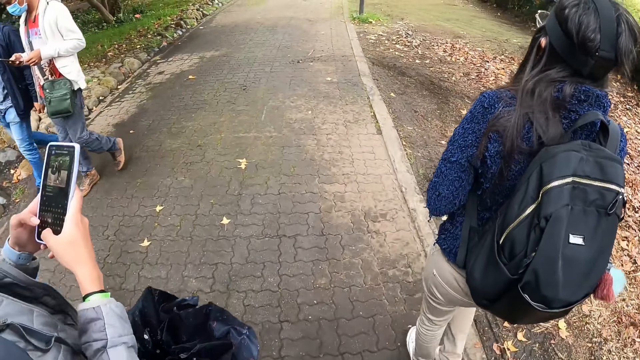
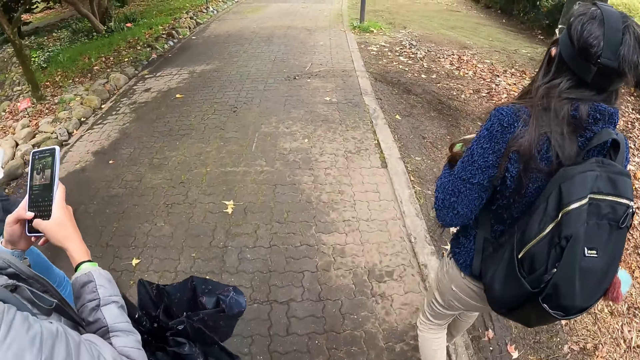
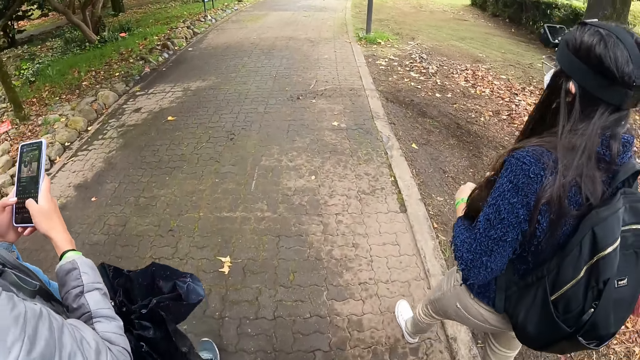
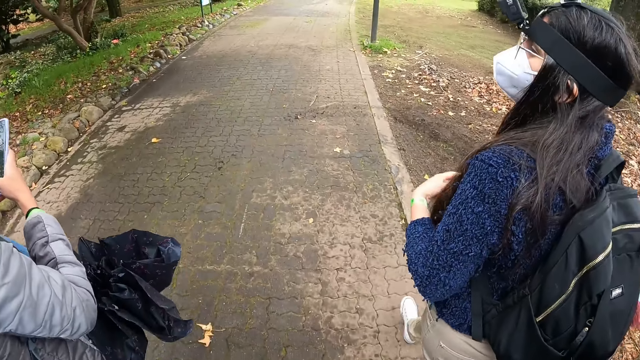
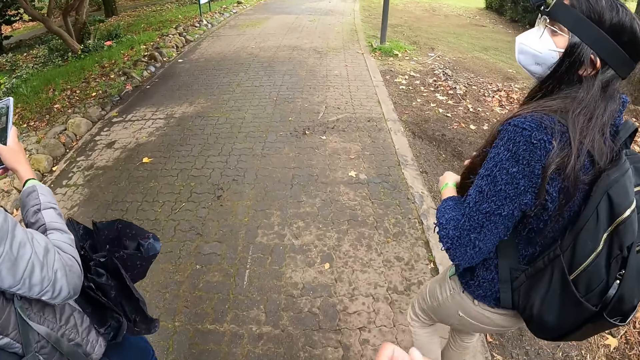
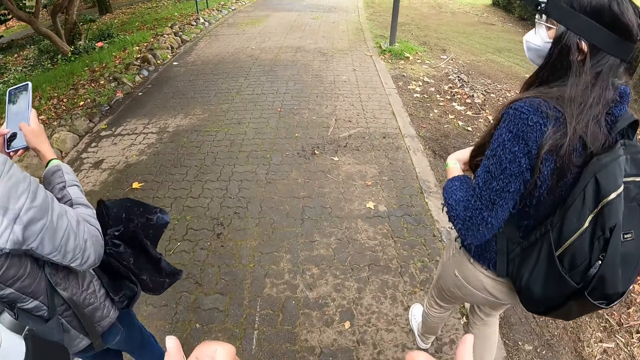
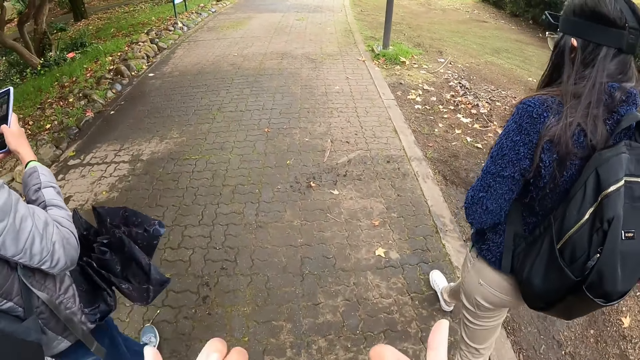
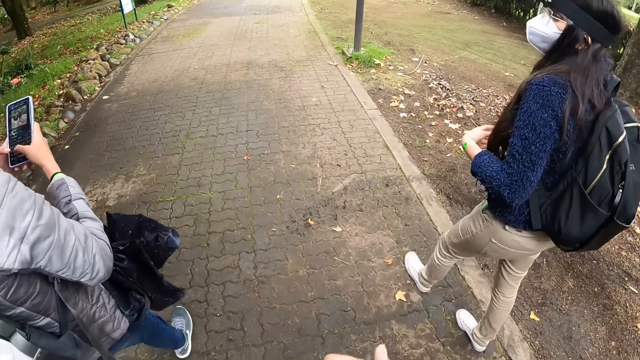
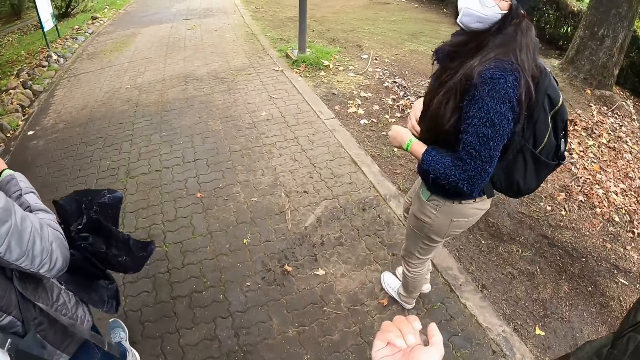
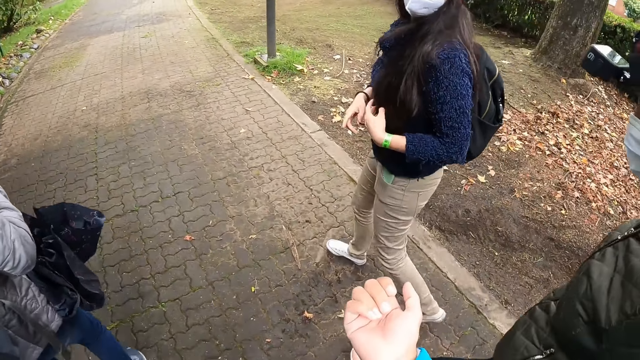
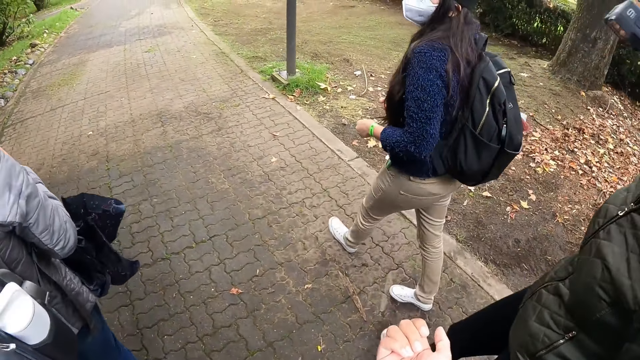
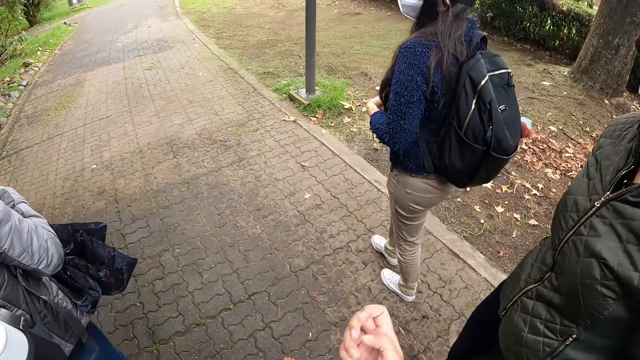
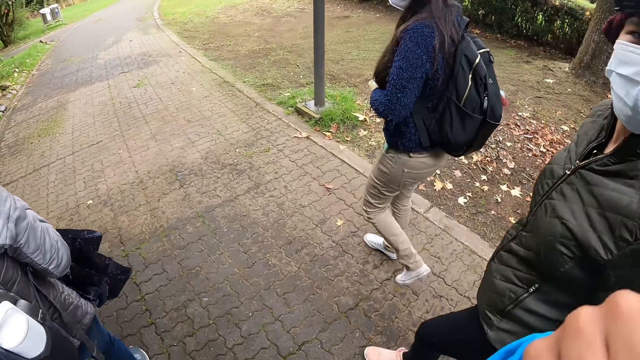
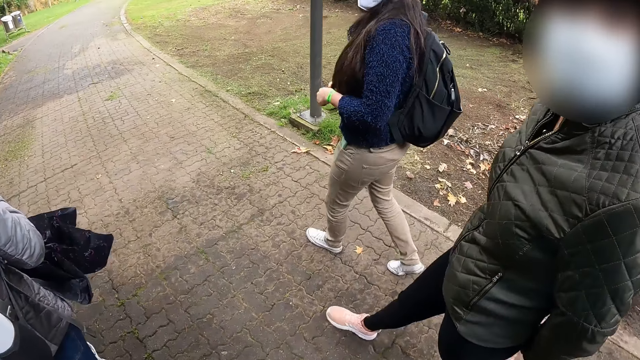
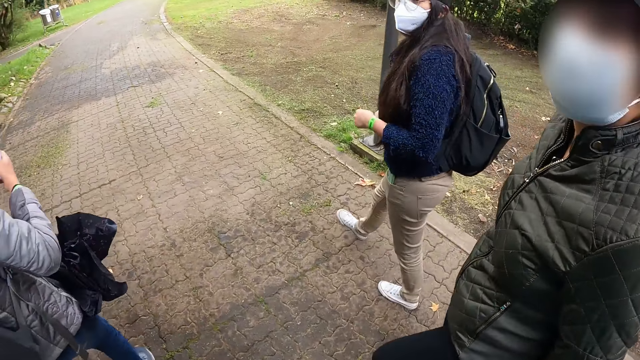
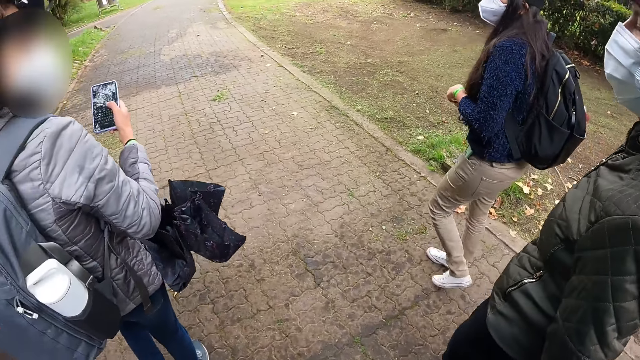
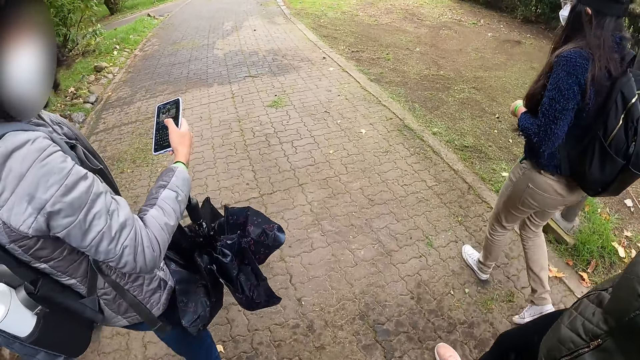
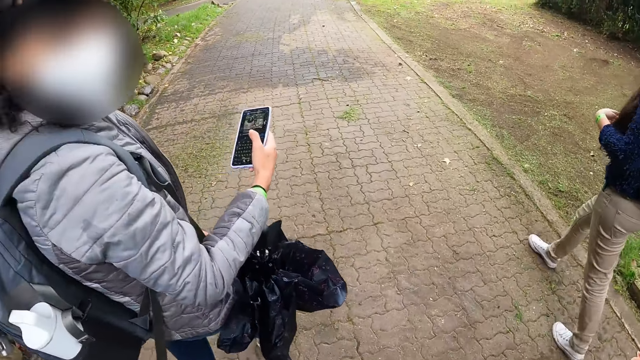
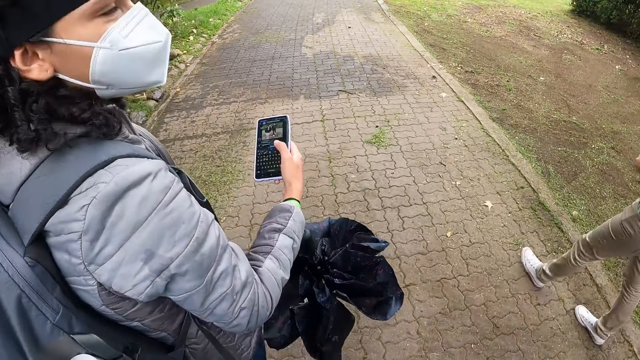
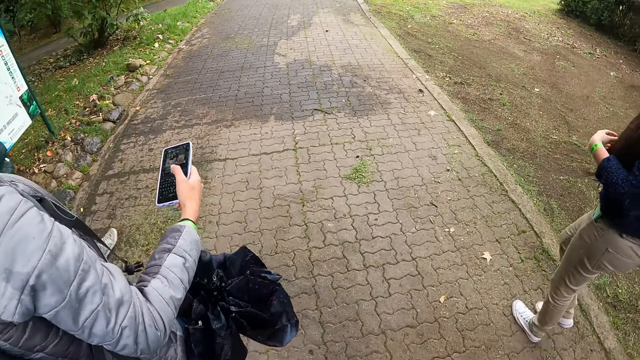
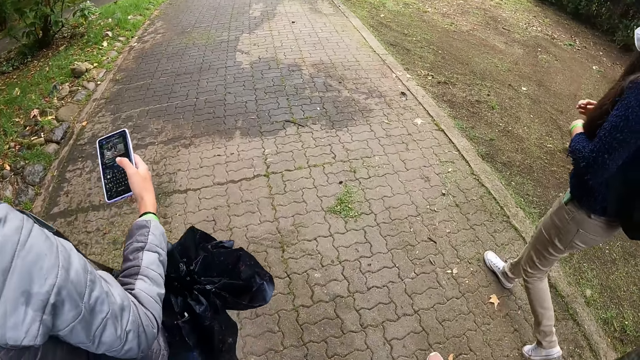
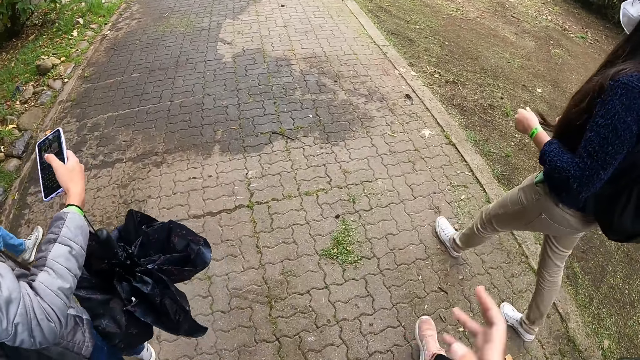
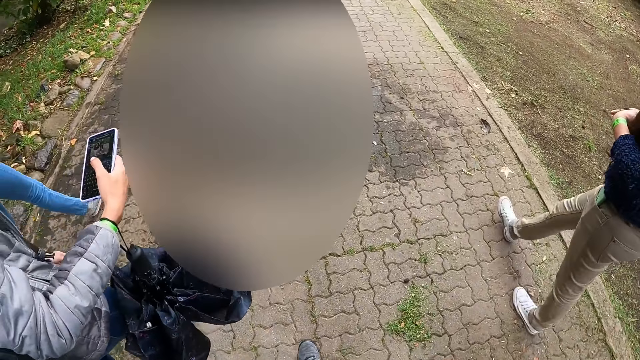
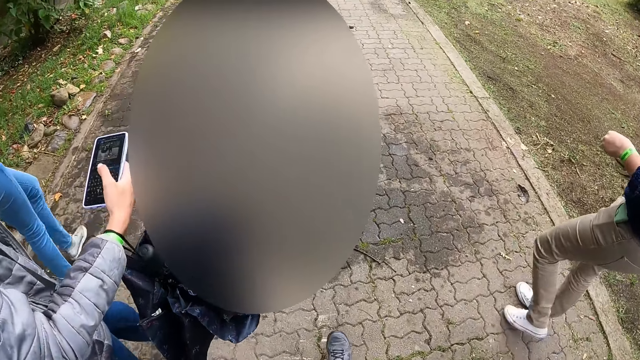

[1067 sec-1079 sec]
A woman holds a phone with both hands. The woman operates the phone with both hands. The camera wearer interacts with the woman.

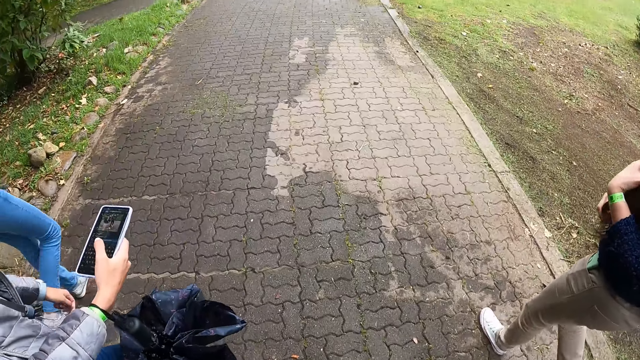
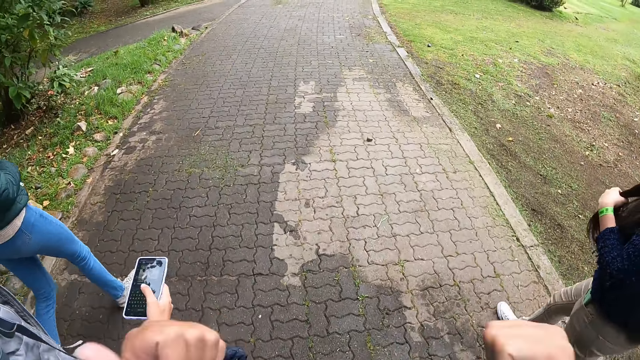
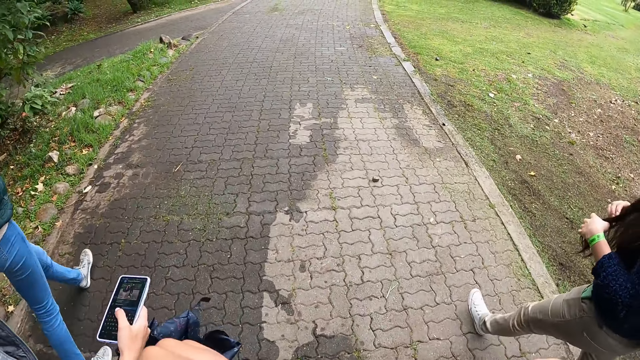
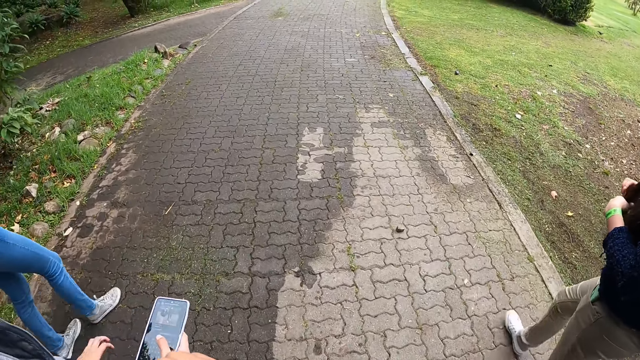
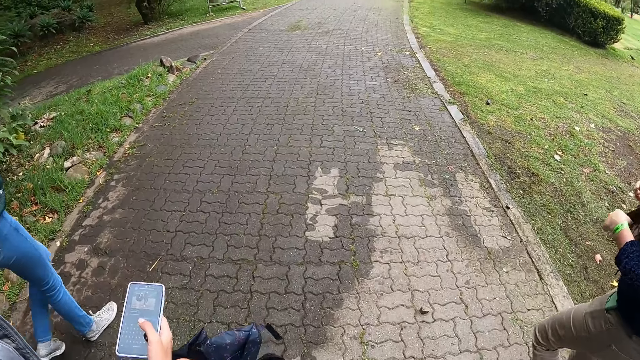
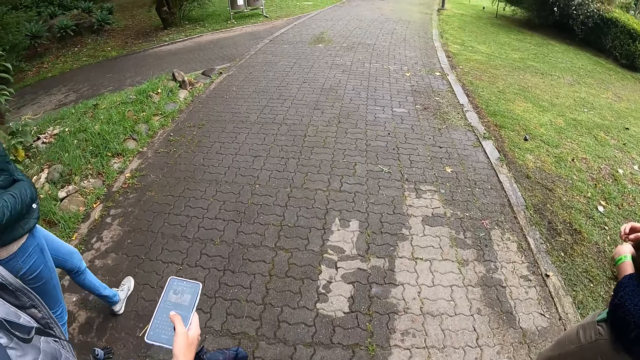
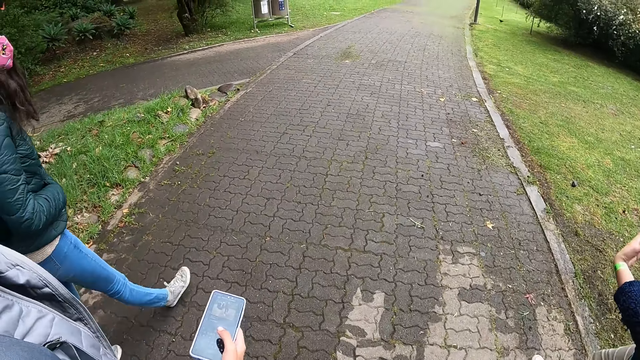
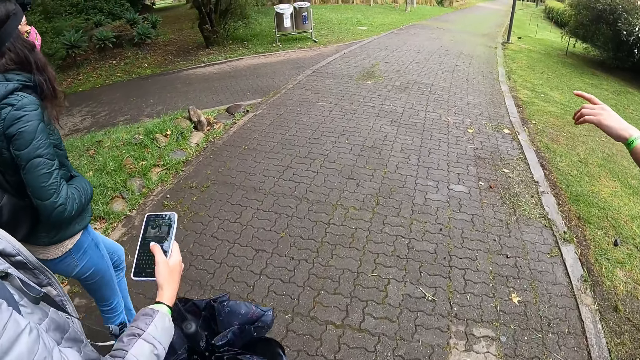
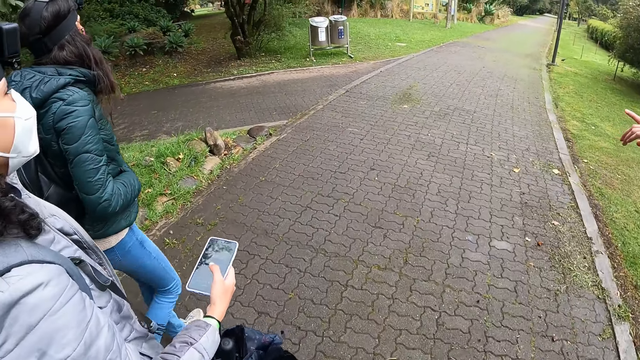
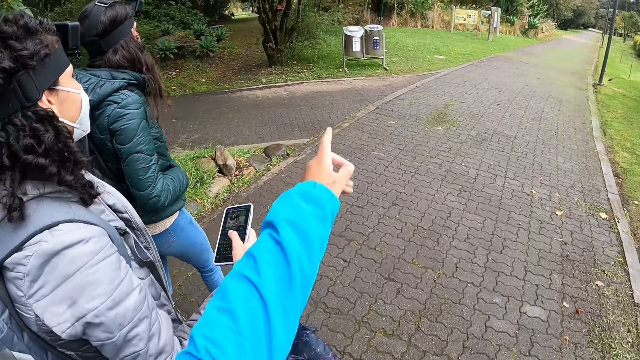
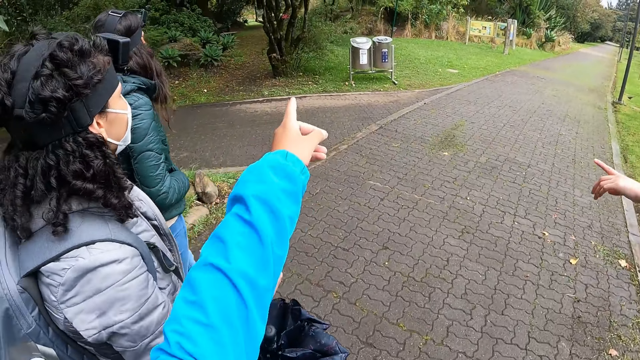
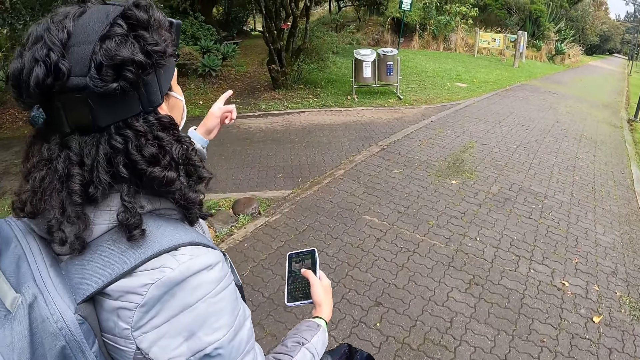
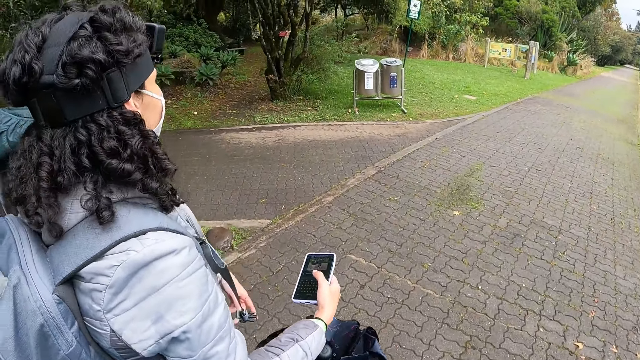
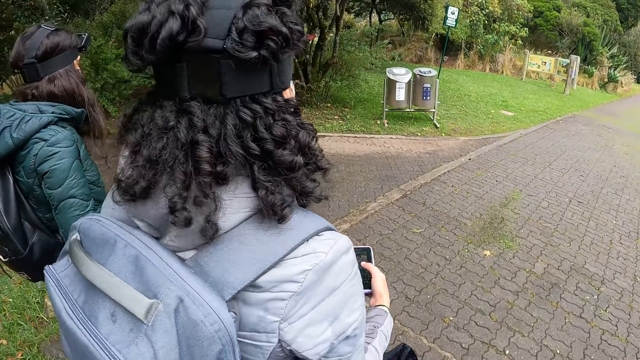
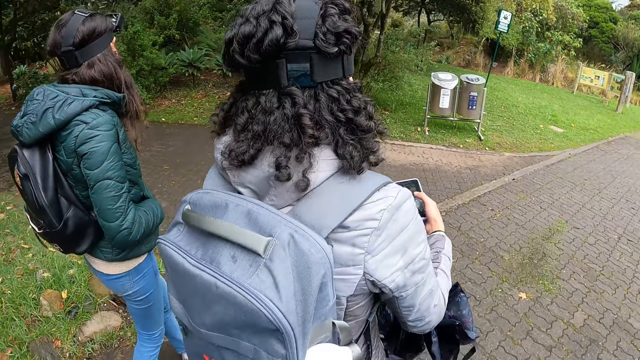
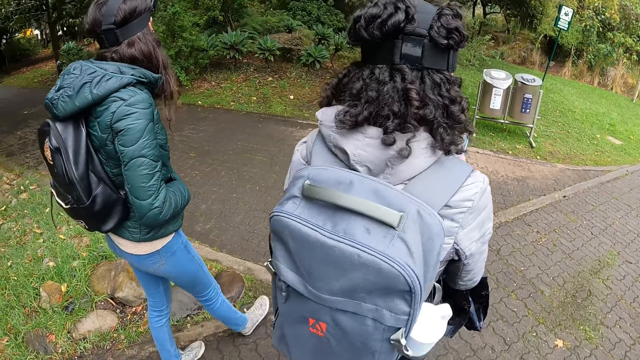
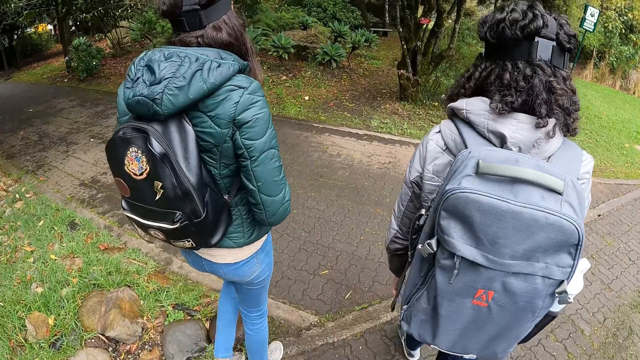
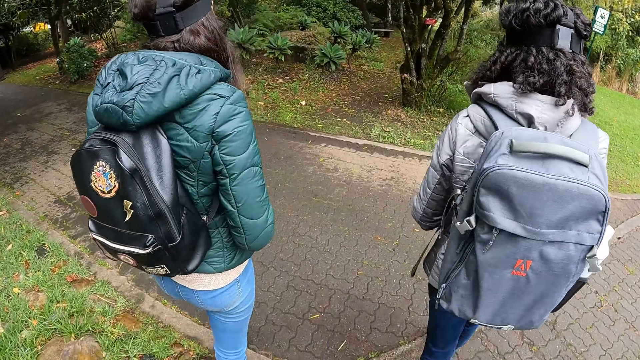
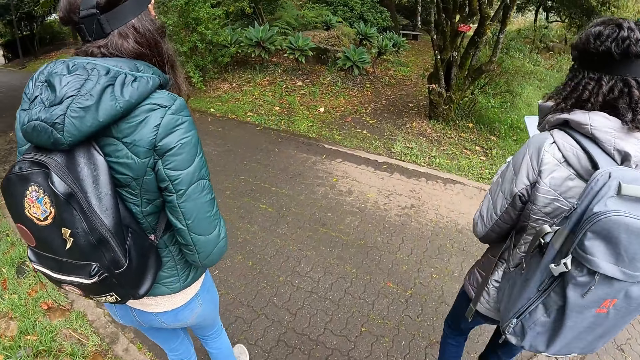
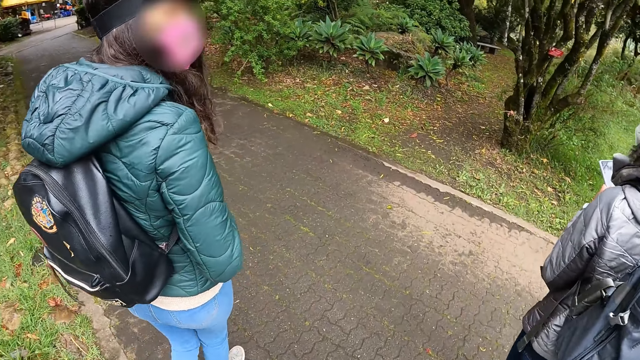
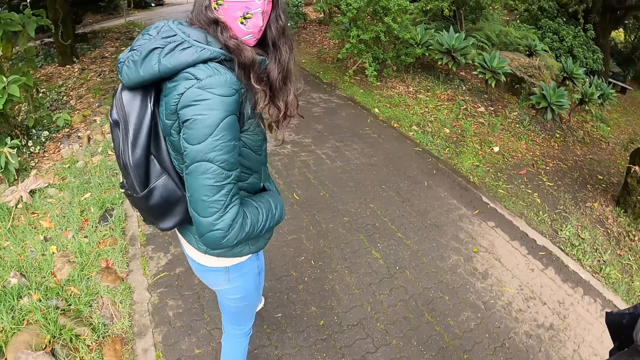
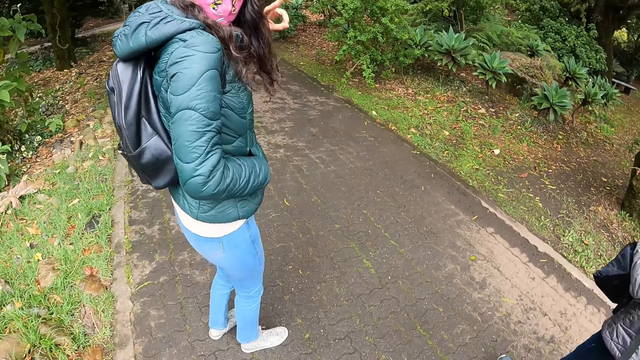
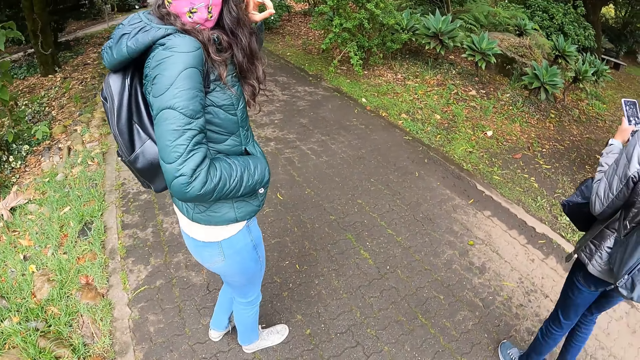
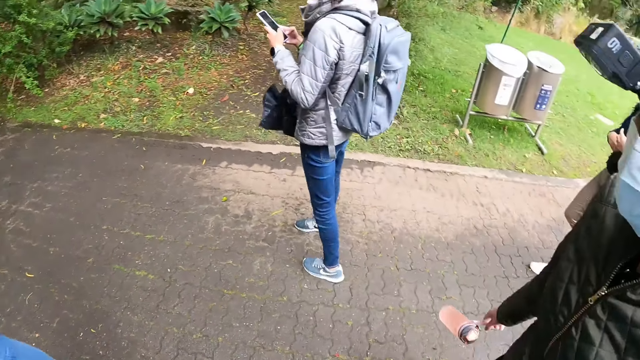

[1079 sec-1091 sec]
The camera wearer points with his finger. He walks along the road. He interacts with a woman.
